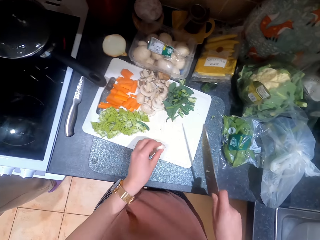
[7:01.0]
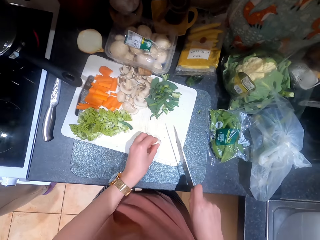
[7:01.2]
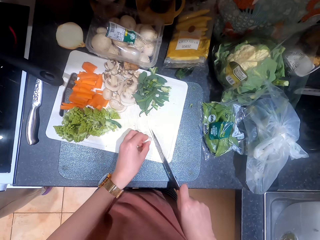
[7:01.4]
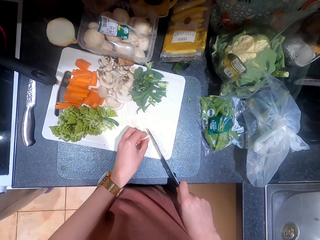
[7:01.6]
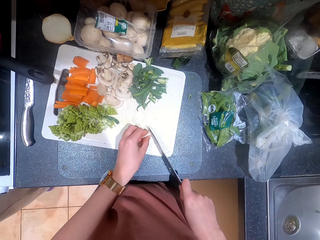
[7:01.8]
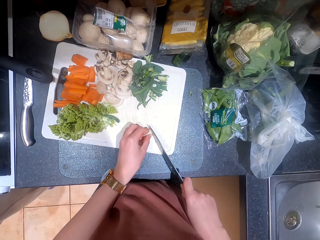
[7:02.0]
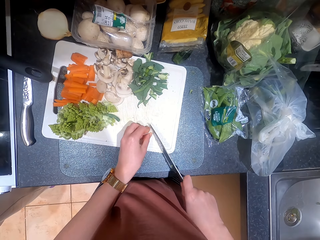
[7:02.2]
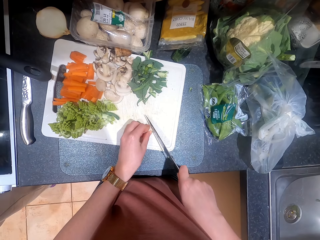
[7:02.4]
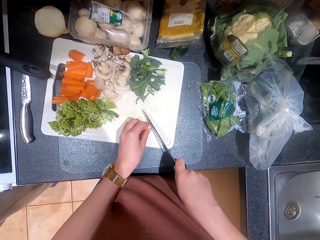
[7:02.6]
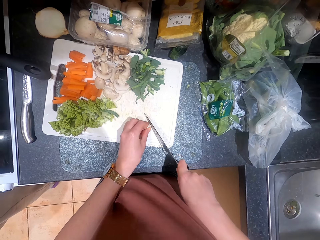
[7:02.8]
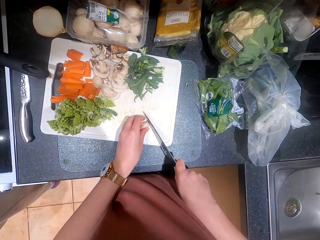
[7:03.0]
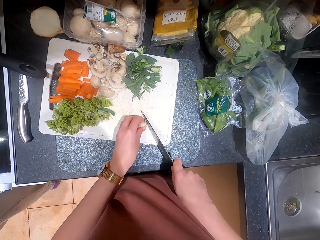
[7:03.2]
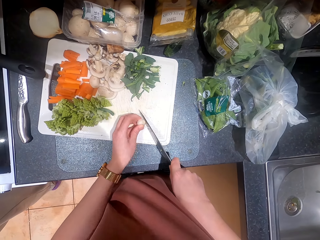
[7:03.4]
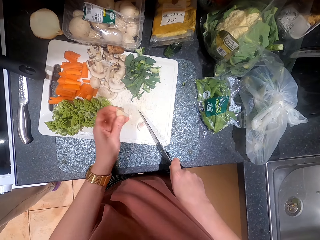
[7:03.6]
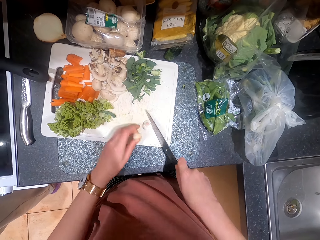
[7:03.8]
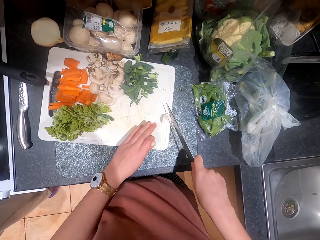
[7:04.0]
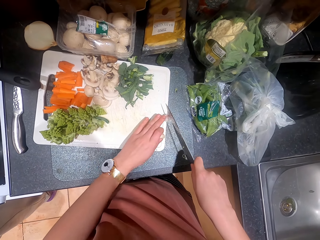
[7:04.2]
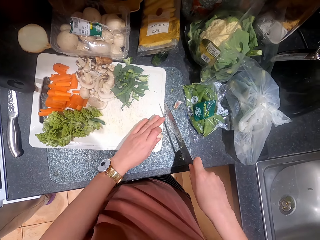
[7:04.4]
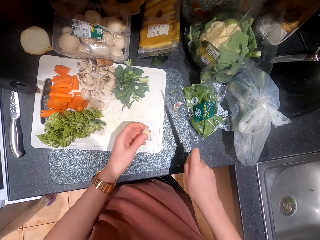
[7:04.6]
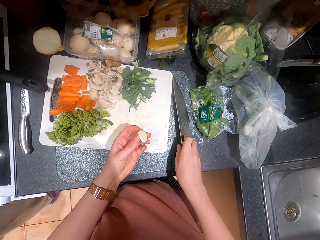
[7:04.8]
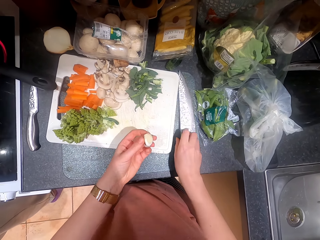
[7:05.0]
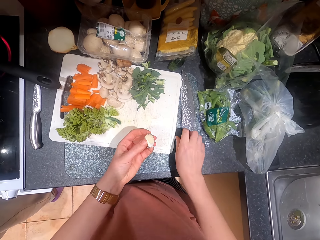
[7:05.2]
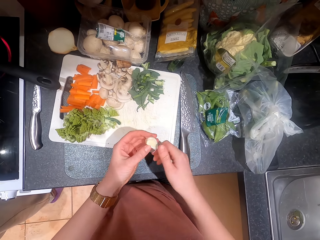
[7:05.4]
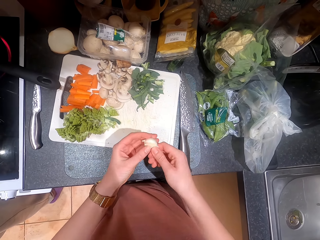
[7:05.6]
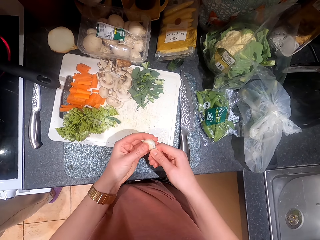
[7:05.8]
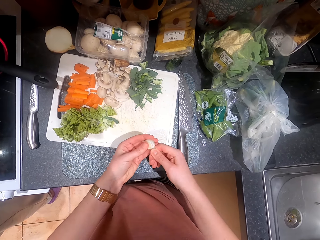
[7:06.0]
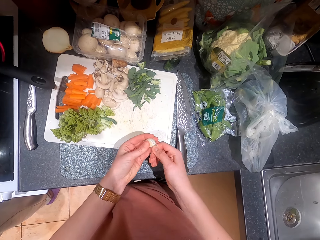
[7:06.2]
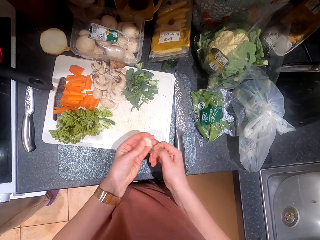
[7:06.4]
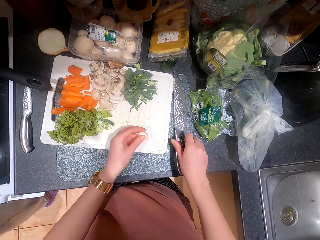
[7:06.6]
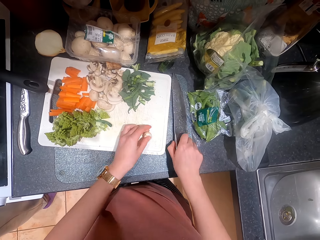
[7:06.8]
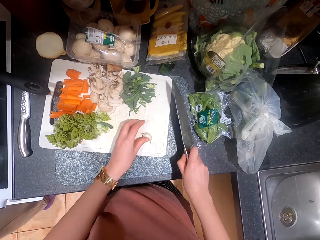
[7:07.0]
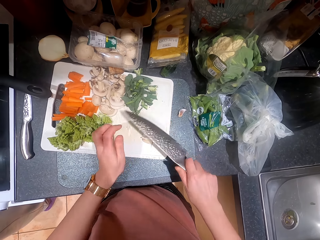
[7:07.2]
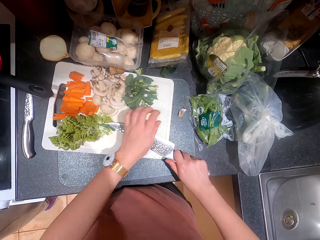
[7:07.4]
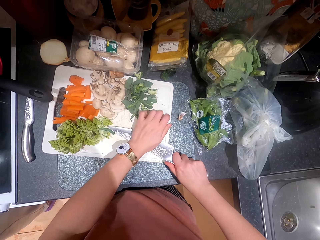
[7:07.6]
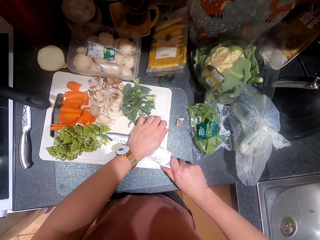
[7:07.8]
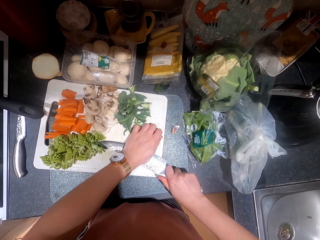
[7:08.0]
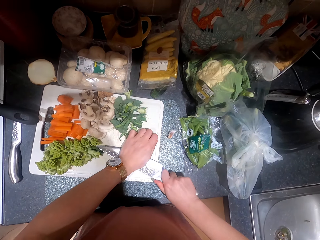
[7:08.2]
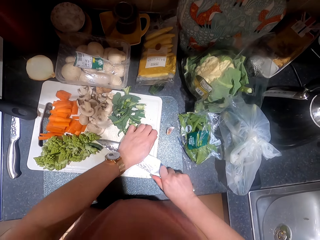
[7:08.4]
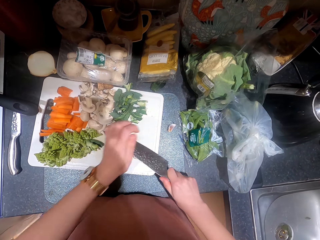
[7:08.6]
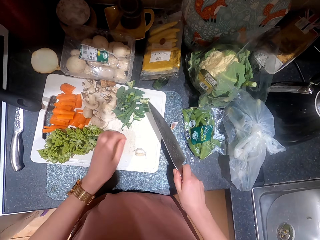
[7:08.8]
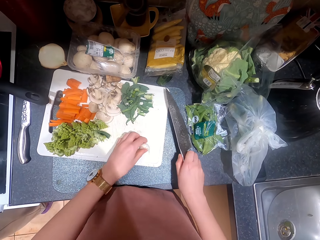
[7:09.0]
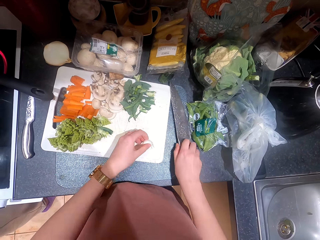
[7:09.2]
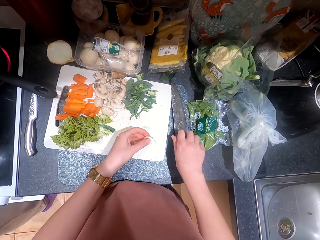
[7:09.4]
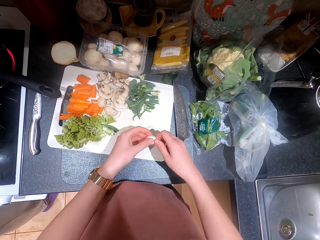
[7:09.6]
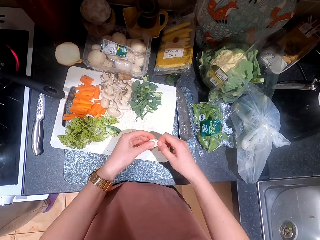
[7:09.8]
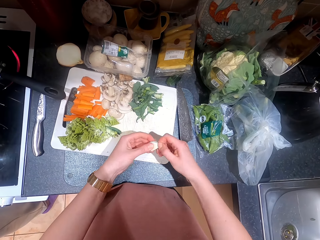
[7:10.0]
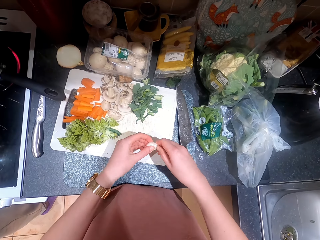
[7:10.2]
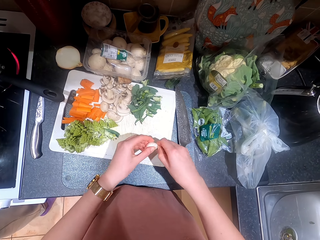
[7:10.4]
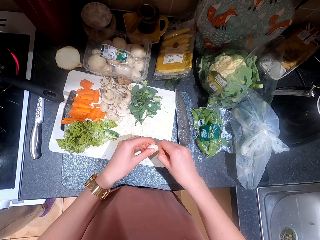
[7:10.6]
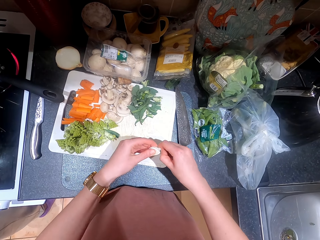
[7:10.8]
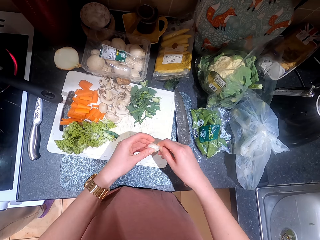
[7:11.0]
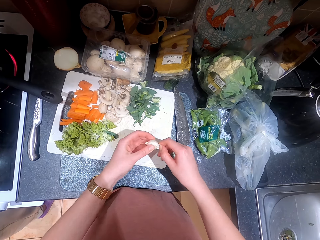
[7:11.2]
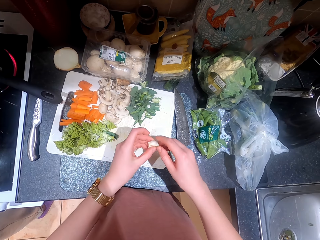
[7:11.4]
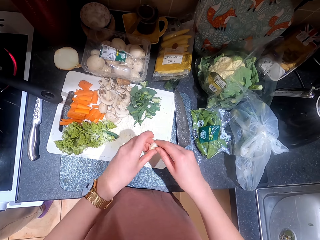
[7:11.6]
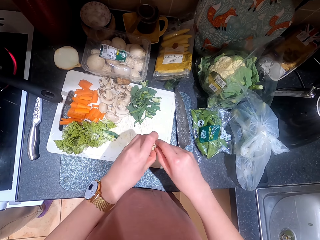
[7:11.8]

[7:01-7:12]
The camera wearer cuts the clove of garlic. They drop the knife. They remove peels. They hold the knife.

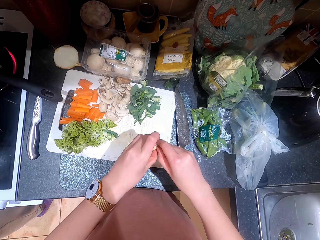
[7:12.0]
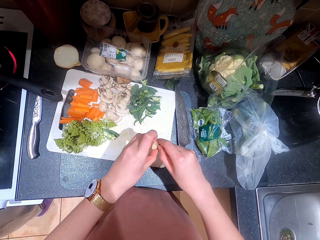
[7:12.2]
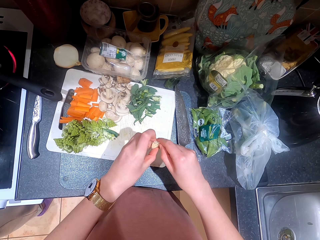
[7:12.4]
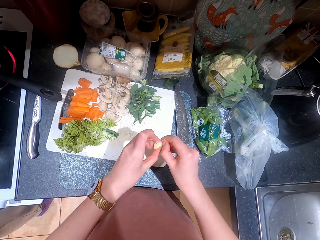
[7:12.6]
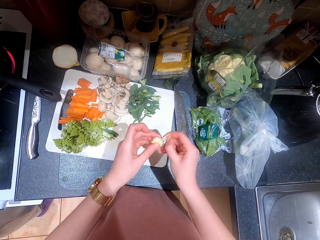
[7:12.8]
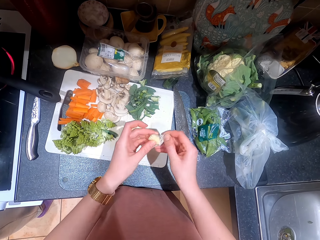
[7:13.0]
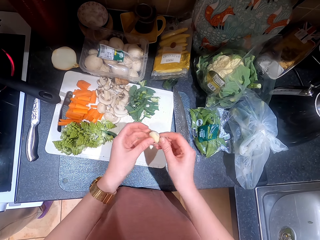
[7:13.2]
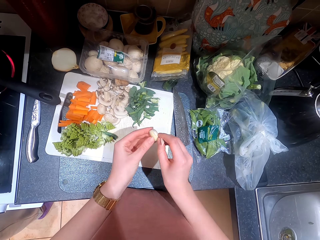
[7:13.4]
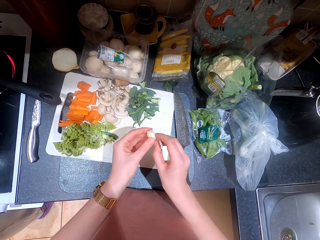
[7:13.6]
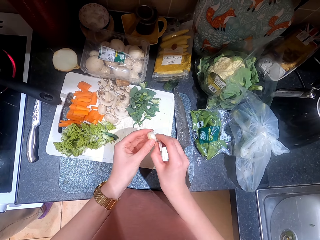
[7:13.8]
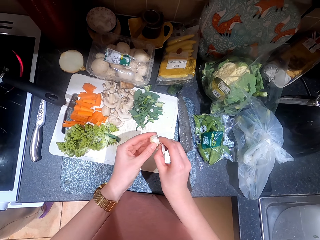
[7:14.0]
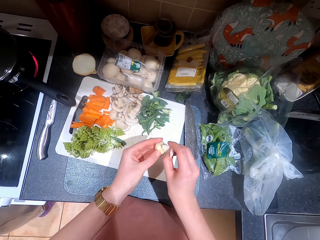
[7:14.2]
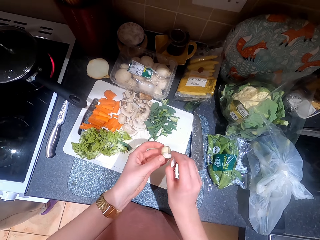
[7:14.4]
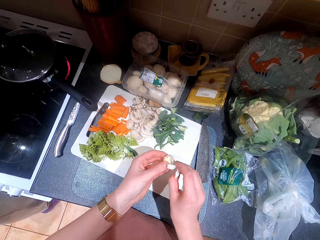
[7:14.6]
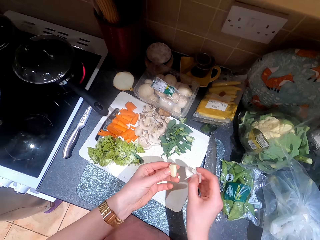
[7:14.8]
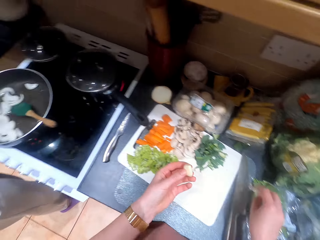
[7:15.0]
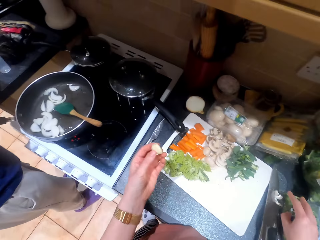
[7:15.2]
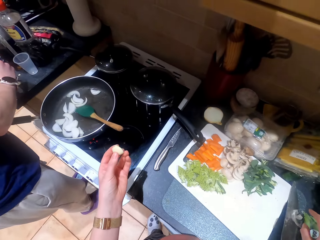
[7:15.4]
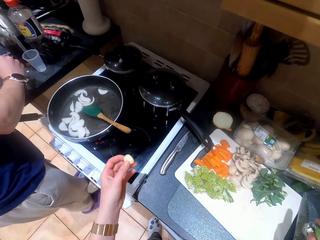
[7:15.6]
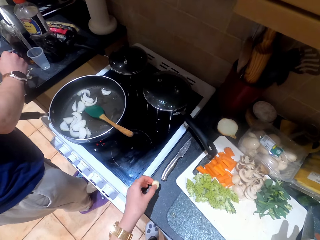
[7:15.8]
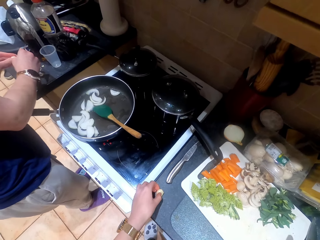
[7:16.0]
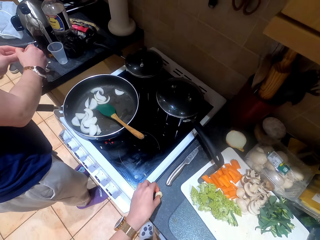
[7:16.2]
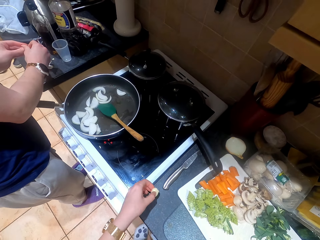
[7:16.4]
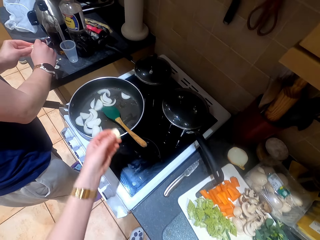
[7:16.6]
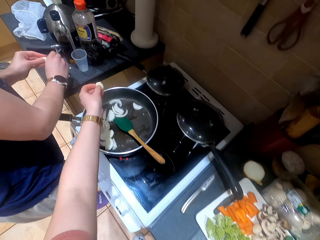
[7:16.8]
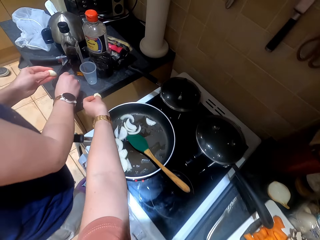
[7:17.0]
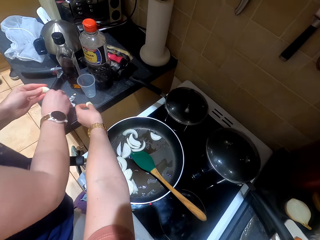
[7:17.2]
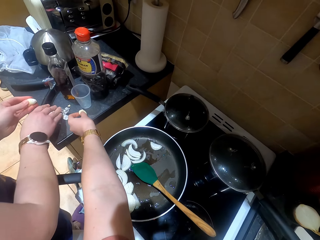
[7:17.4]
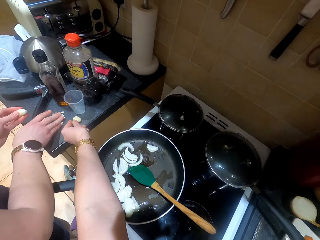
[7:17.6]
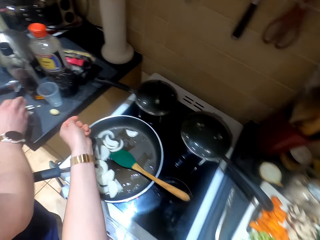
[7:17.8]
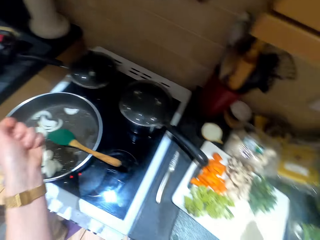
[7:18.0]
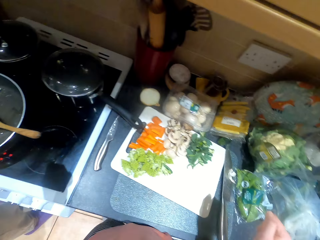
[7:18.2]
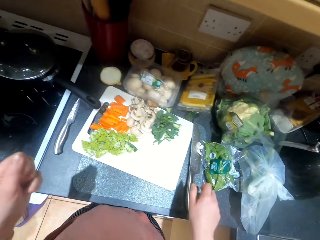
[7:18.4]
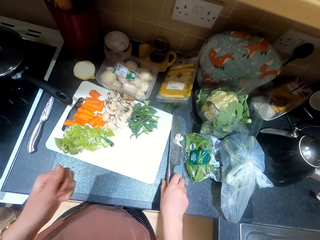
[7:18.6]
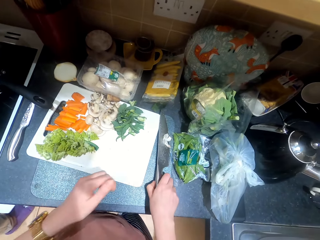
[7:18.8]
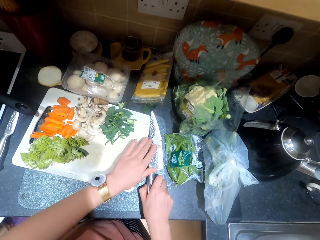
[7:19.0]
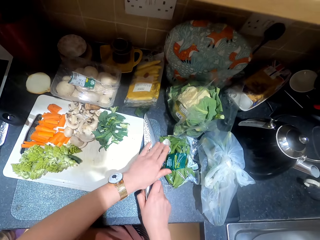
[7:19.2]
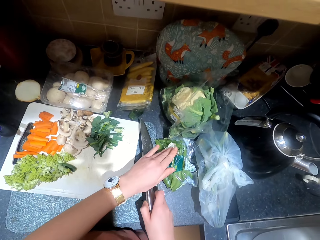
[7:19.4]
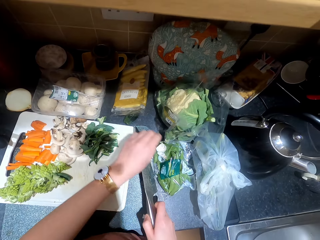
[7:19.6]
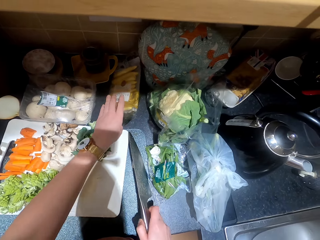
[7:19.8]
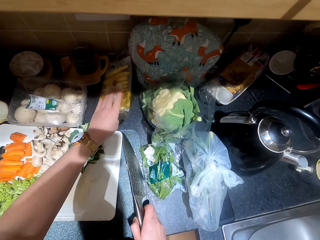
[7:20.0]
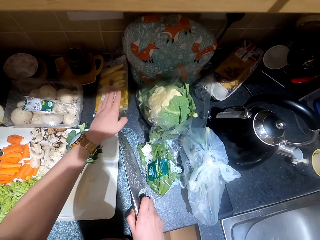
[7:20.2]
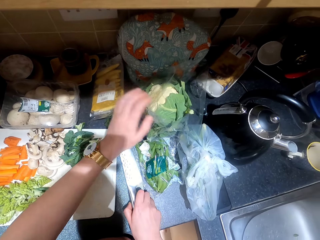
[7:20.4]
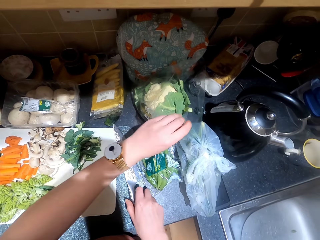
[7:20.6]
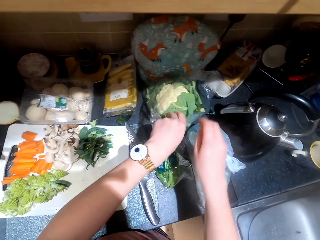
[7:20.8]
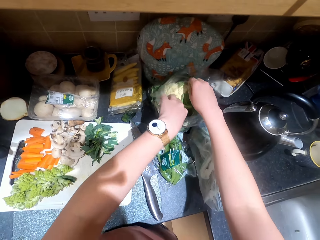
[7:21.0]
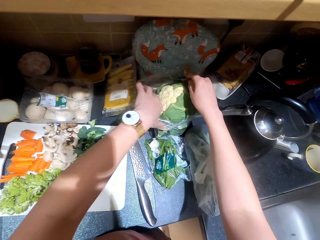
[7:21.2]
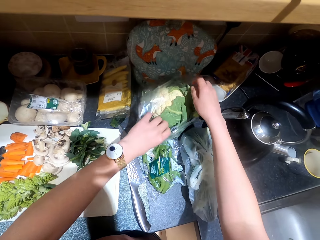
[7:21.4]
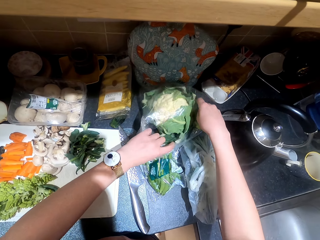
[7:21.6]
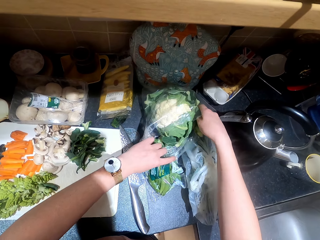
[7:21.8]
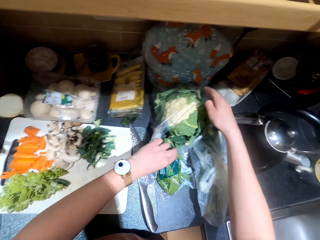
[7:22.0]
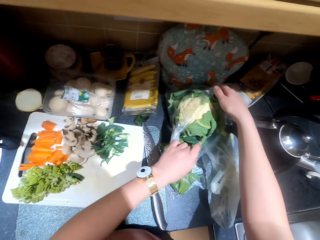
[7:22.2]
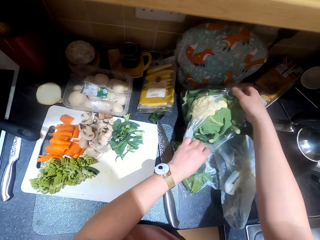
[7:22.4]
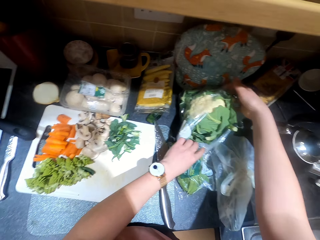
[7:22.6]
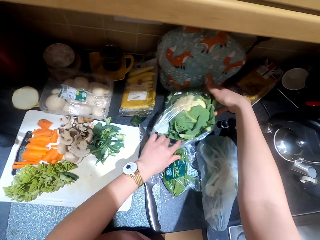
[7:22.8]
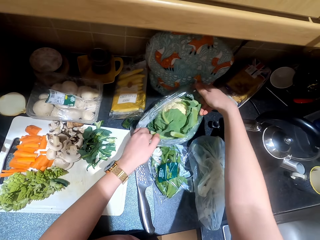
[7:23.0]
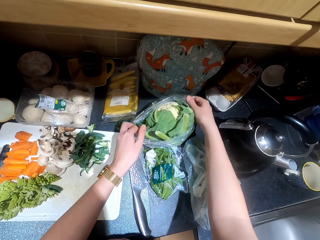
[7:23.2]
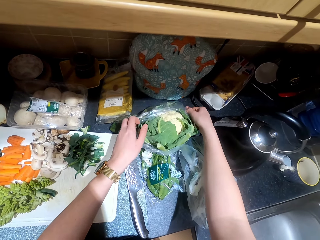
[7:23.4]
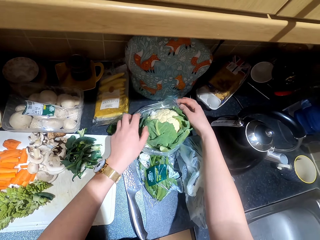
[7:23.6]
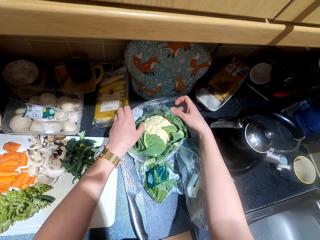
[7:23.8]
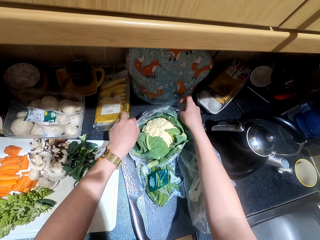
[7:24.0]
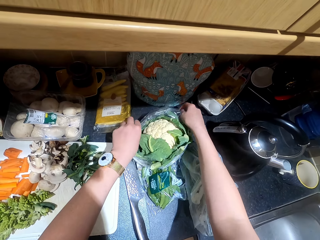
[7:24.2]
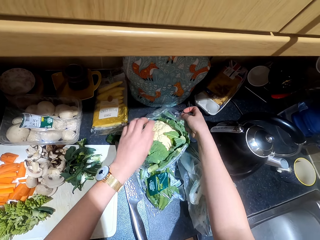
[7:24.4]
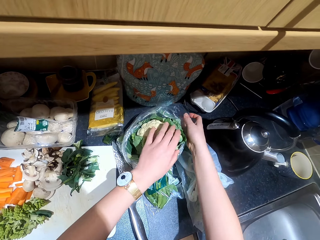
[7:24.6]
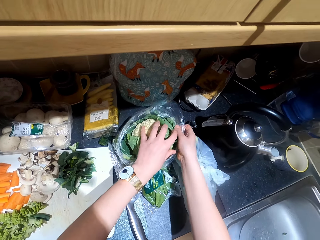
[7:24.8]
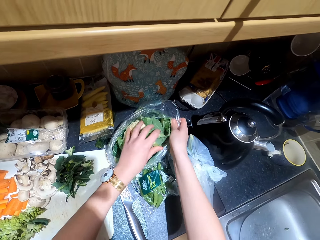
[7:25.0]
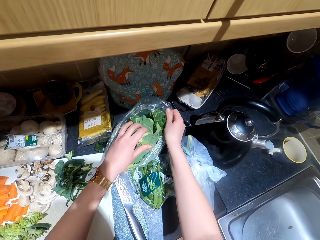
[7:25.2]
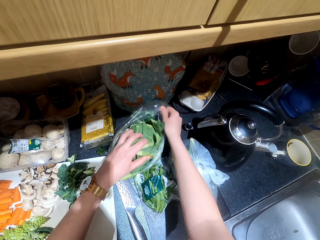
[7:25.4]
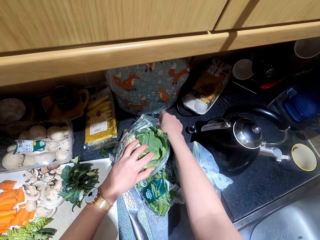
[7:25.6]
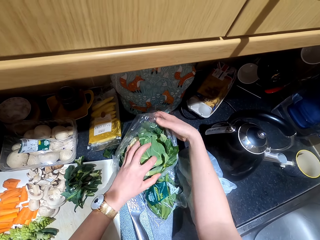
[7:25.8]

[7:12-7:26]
The camera wearer peels the garlic. They give the garlic to someone. They drop the garlic. They pick up the knife. They take the cauliflower from the poly bag.
